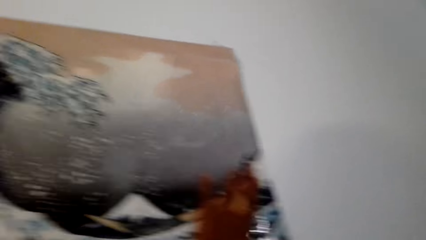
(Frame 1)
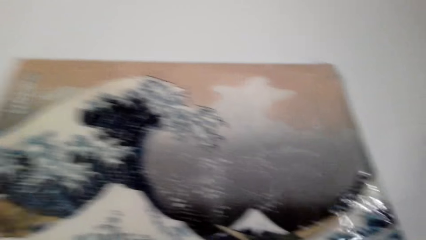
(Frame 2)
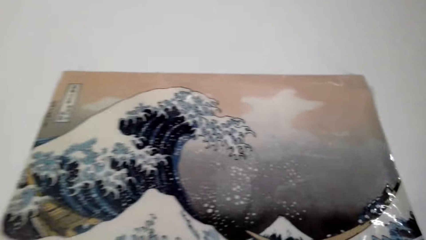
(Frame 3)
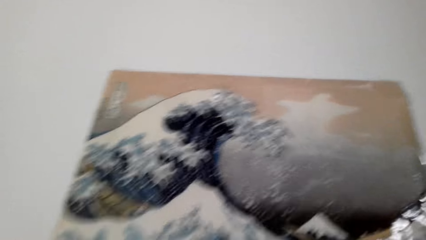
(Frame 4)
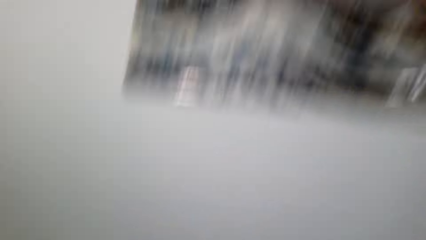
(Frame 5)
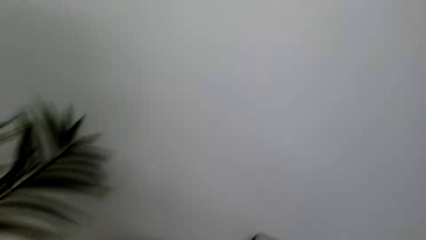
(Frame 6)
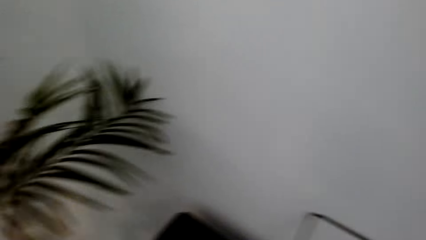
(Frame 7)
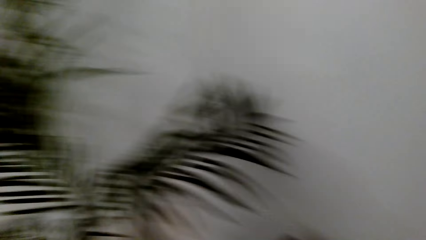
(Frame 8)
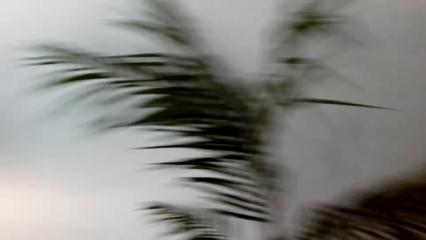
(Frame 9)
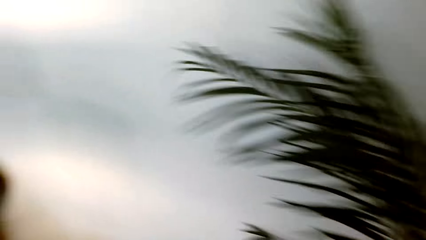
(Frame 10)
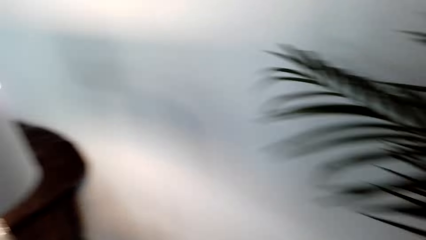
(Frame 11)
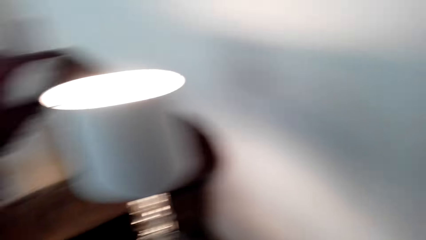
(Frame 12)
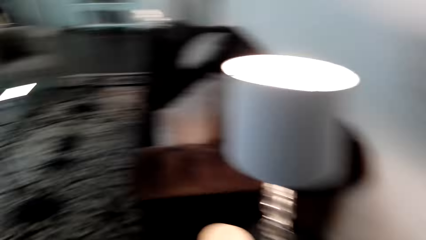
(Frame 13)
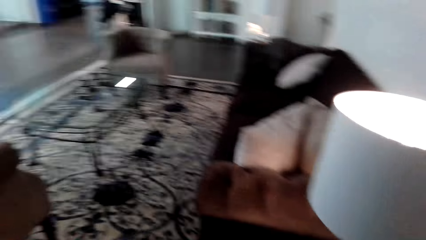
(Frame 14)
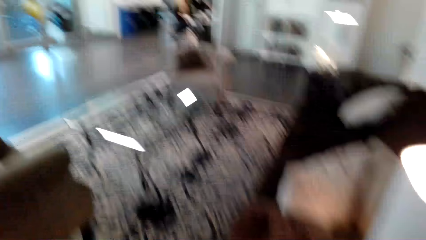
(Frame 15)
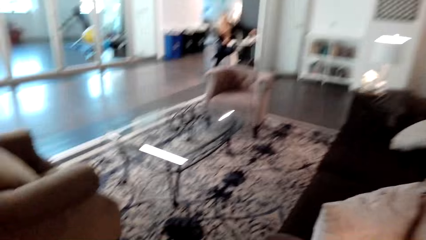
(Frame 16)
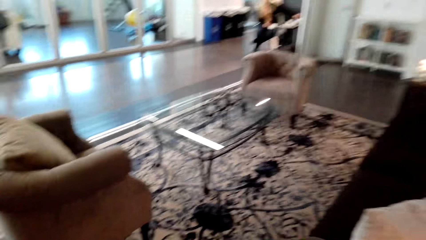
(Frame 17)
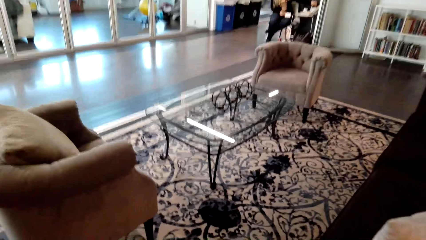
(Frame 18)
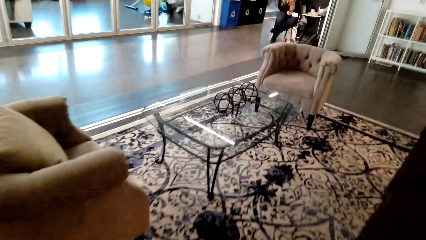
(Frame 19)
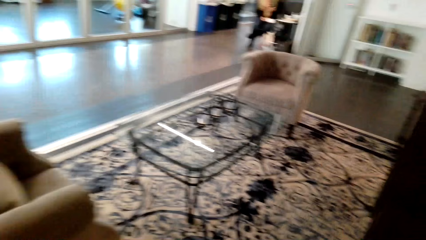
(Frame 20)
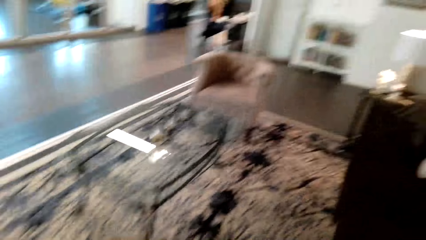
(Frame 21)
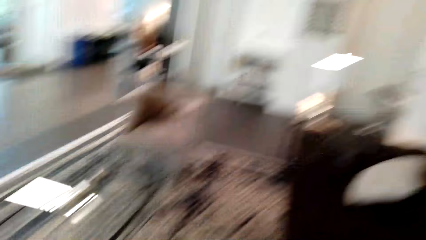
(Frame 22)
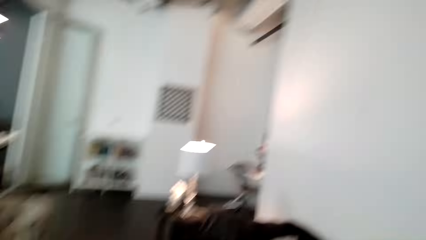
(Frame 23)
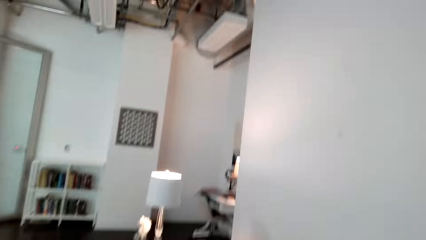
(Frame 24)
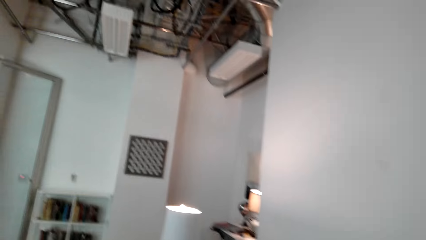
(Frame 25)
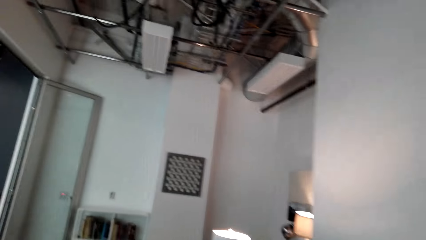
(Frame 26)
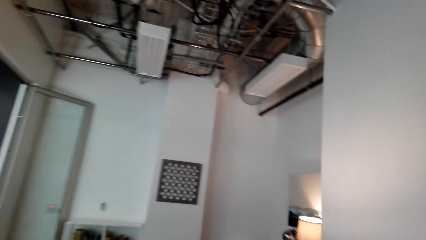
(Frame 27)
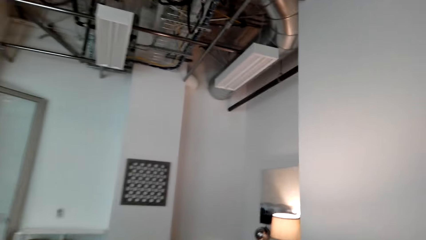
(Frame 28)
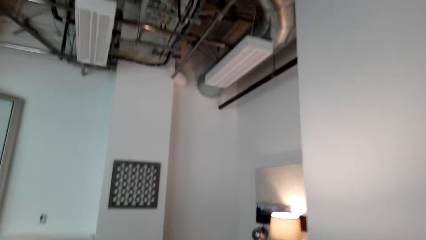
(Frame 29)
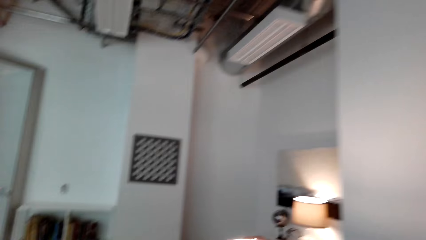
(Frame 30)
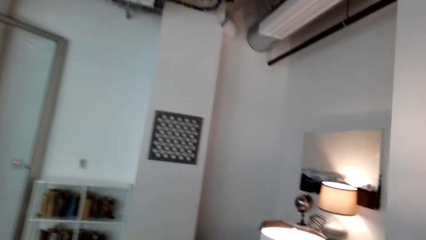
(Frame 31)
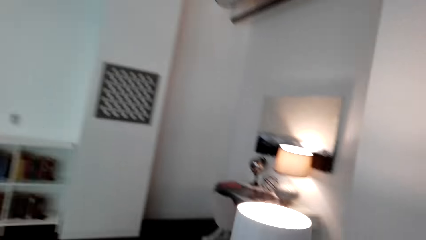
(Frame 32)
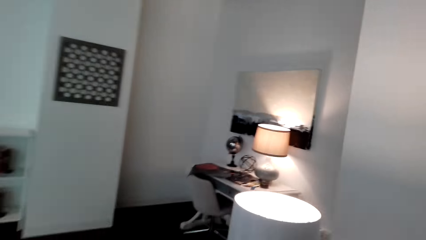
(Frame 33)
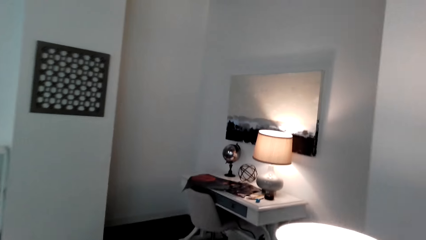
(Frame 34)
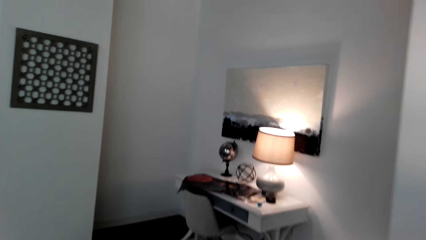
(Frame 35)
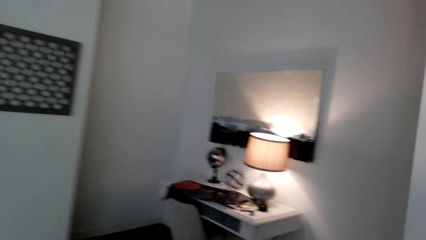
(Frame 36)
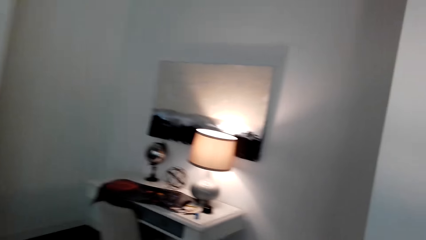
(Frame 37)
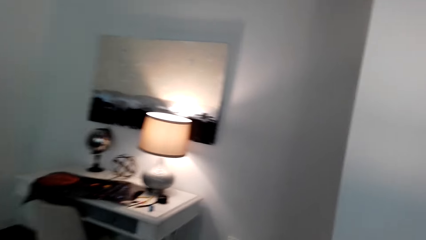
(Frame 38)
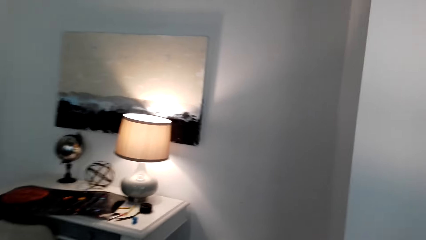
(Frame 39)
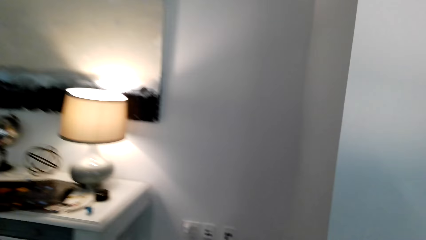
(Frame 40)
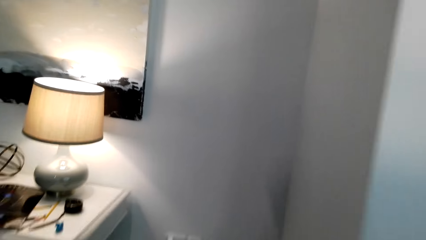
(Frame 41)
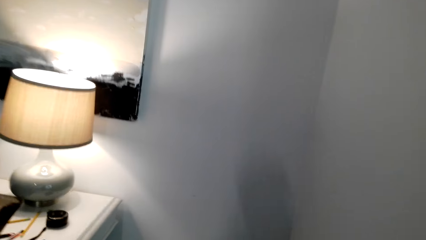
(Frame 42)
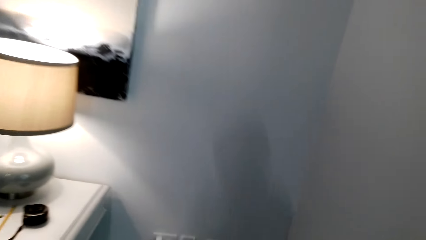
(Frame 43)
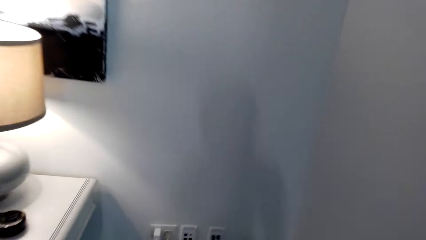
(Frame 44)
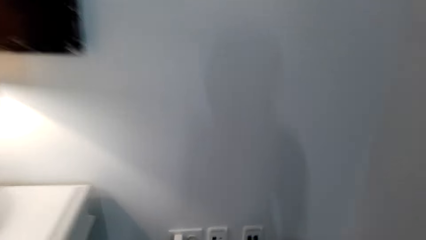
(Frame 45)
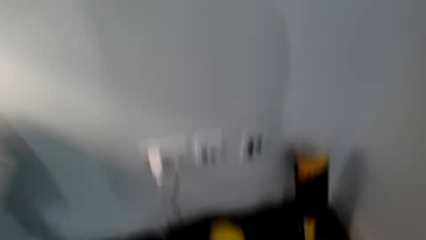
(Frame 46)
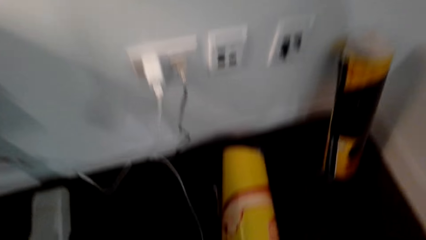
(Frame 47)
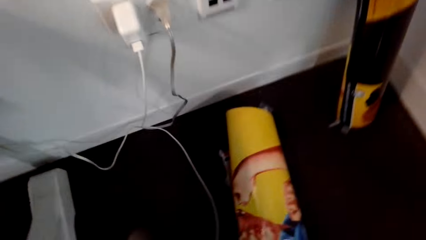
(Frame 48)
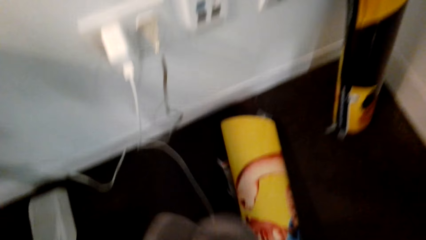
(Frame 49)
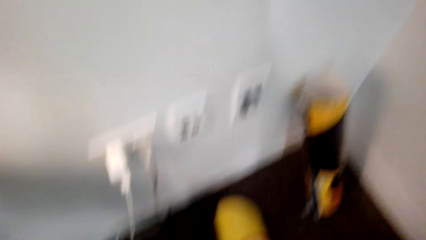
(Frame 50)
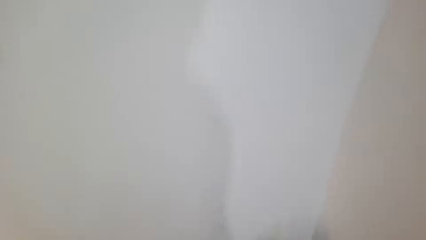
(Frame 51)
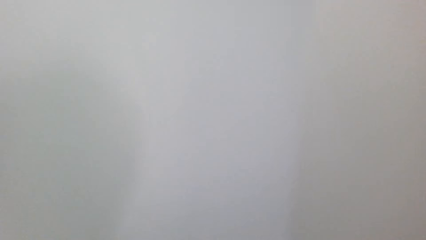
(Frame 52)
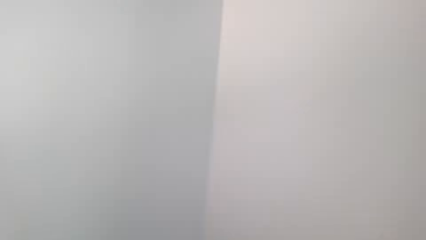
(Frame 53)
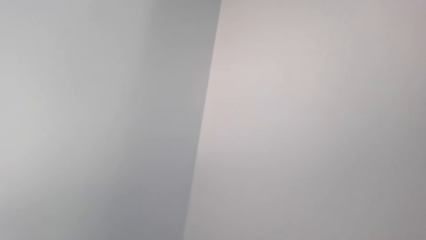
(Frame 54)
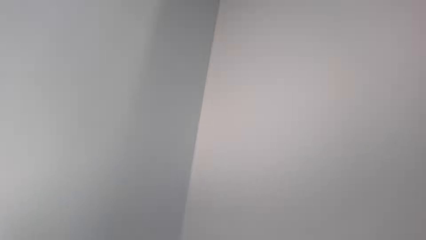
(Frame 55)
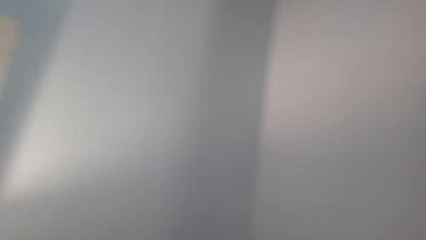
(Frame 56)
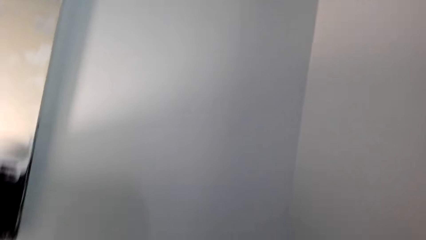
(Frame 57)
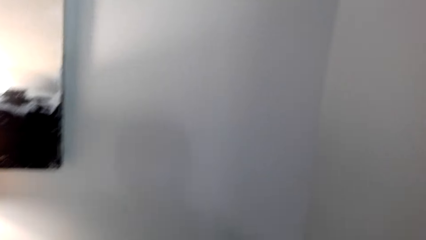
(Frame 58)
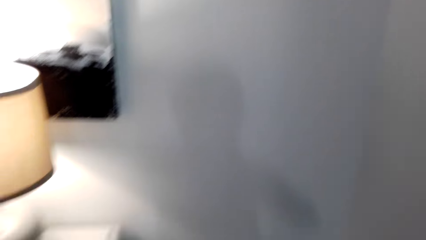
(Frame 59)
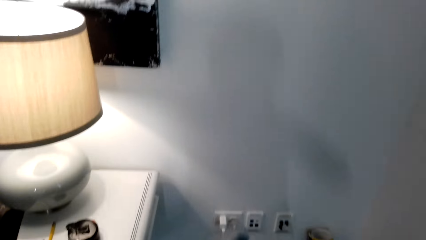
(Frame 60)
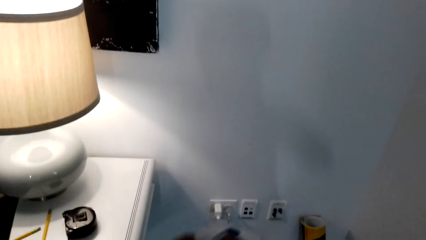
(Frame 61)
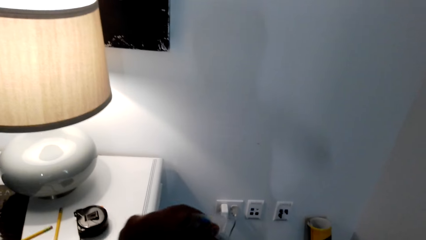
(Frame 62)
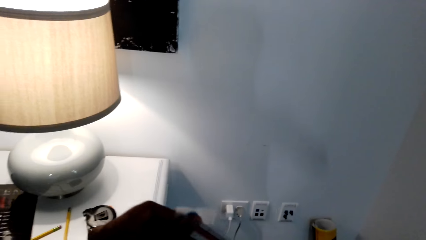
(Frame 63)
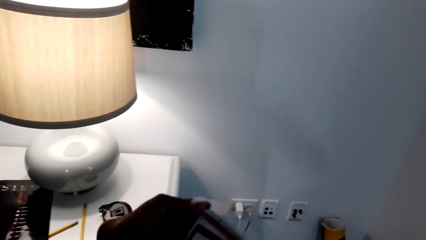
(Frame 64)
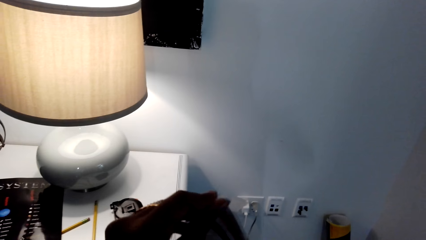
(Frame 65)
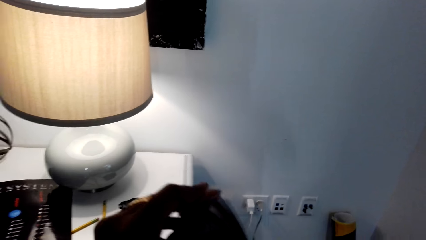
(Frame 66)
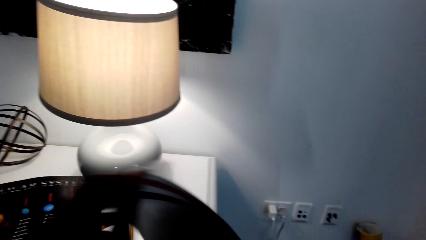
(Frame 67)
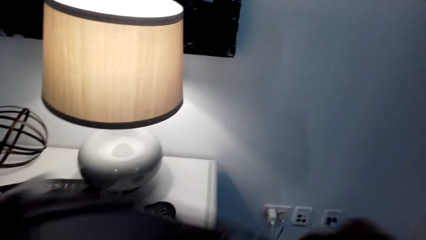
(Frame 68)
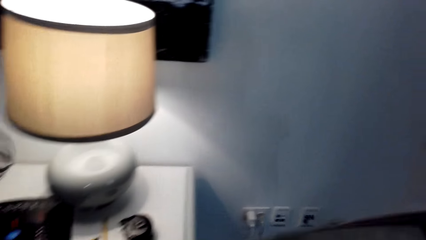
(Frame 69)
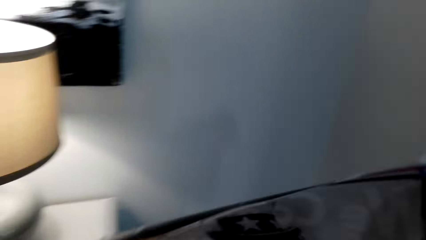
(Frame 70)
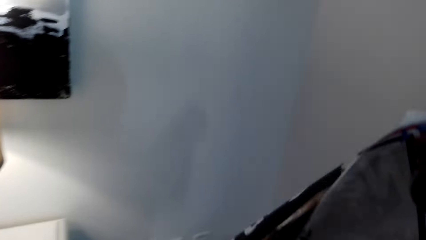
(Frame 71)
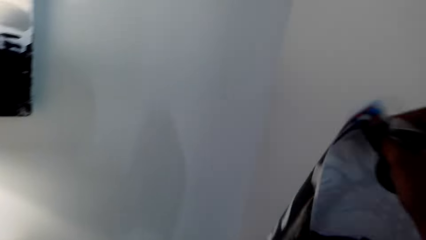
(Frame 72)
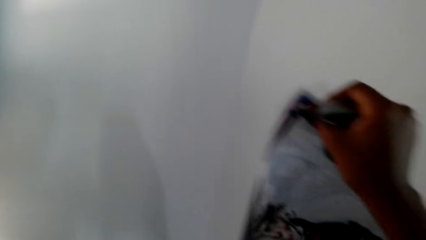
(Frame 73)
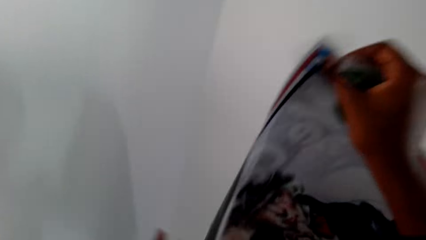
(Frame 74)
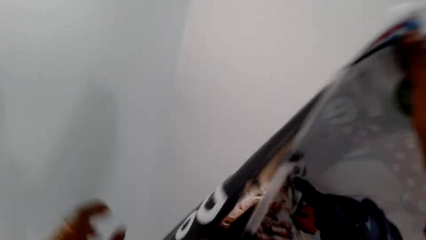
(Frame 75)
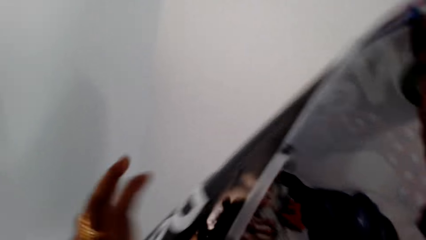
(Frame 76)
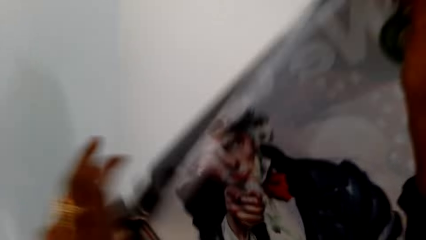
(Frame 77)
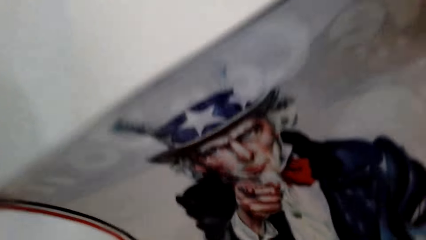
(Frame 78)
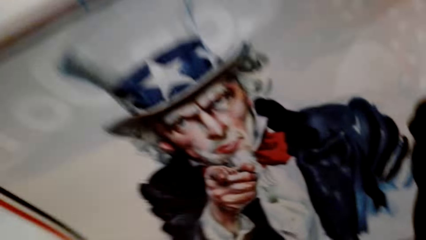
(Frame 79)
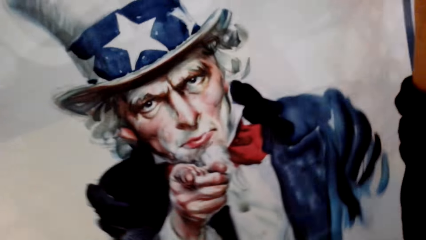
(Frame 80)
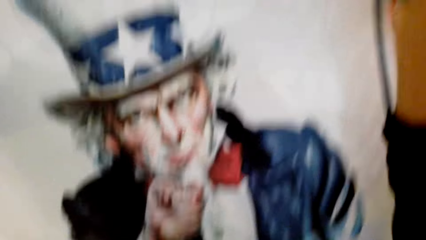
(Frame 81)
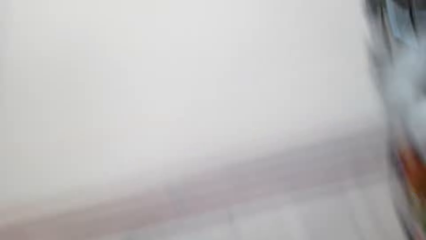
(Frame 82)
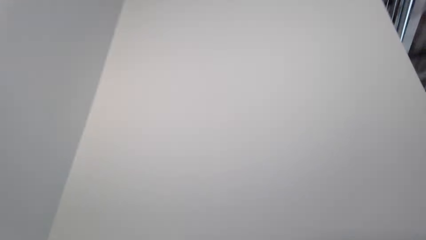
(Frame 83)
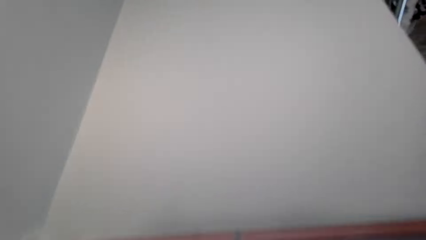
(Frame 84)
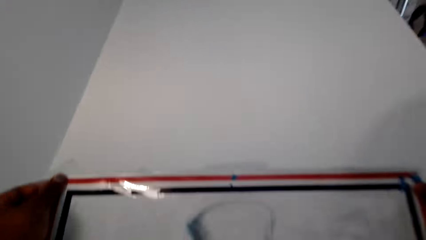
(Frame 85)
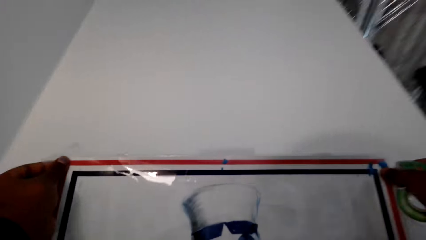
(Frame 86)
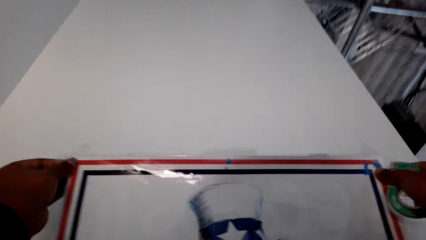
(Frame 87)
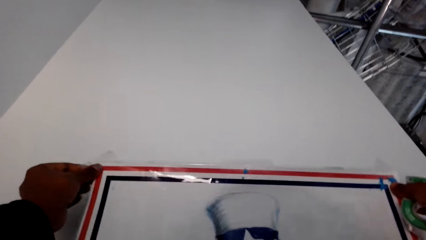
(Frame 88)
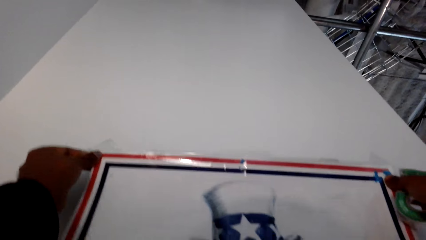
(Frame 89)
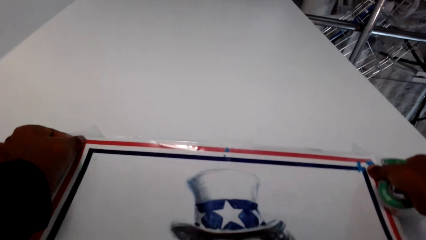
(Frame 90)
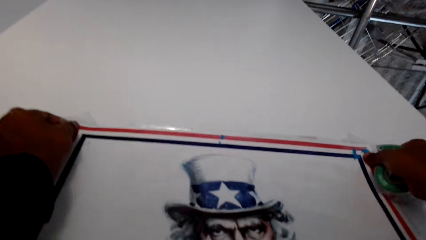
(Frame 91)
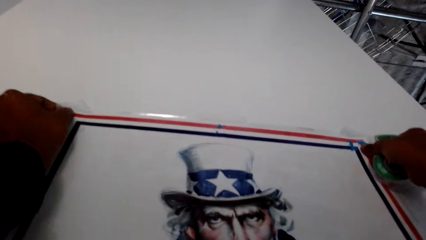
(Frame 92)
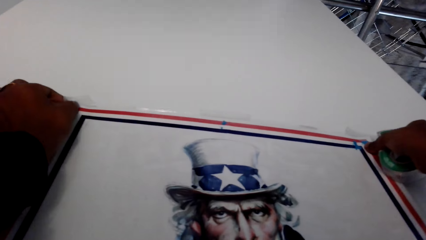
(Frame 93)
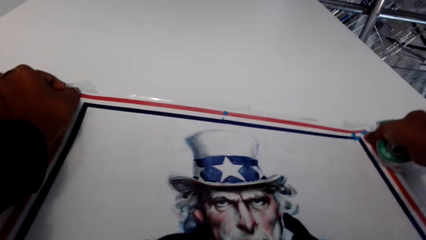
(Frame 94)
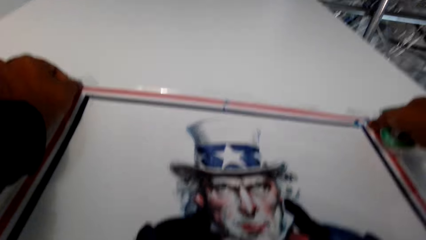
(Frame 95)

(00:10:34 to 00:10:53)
The camera wearer moves around. They turn back. They walk forward. They walk right. They pick up posters on the floor. They unfold the posters. They place the poster on the wall.
